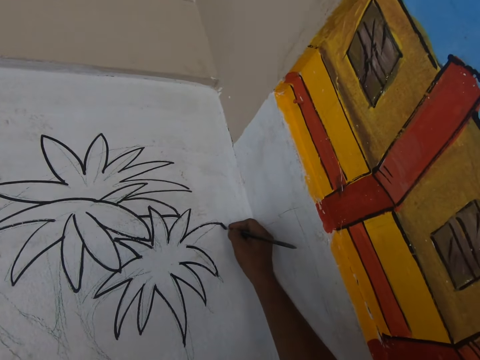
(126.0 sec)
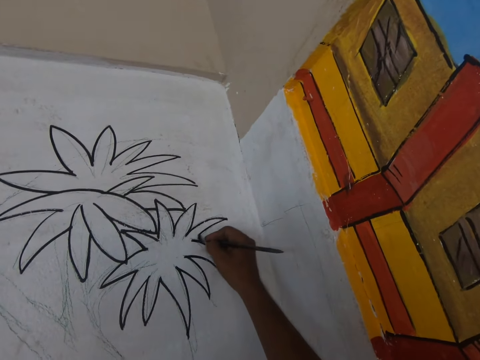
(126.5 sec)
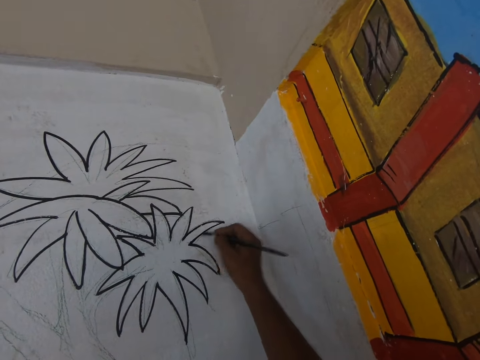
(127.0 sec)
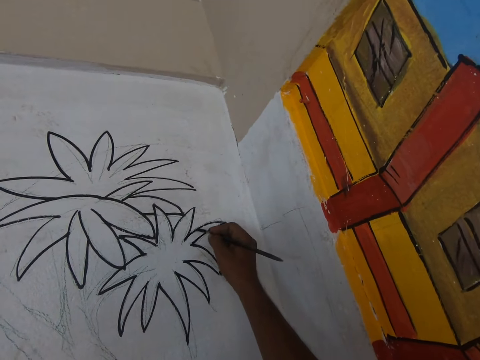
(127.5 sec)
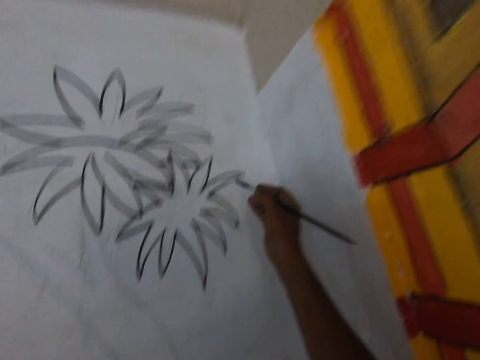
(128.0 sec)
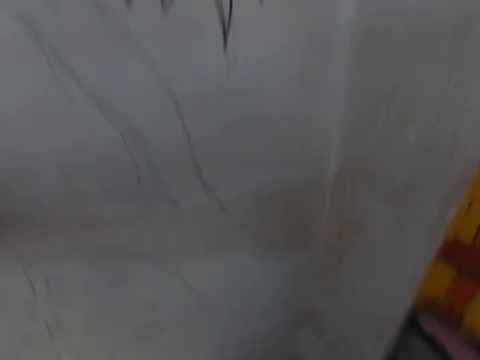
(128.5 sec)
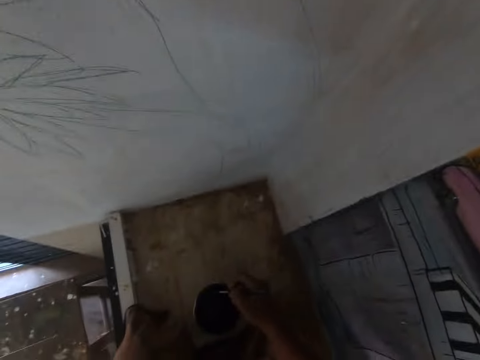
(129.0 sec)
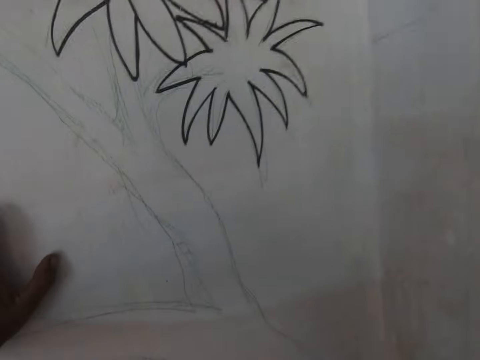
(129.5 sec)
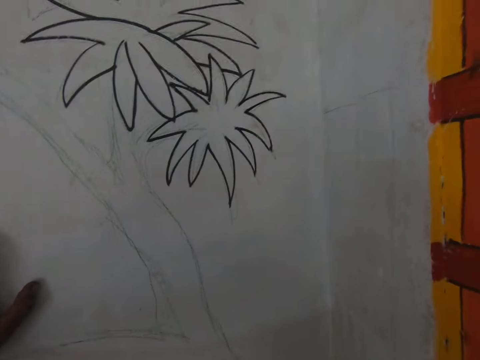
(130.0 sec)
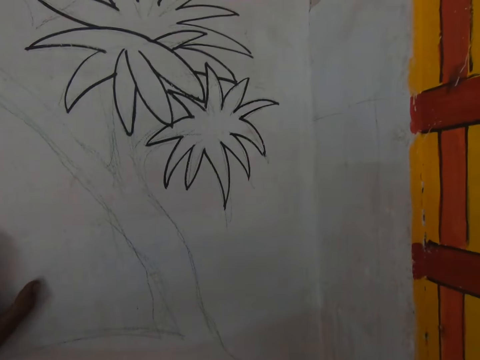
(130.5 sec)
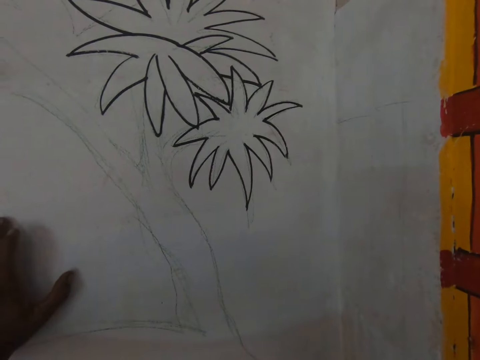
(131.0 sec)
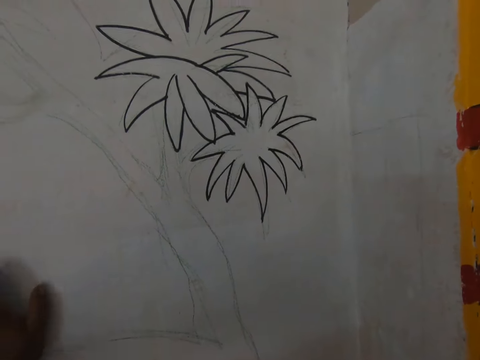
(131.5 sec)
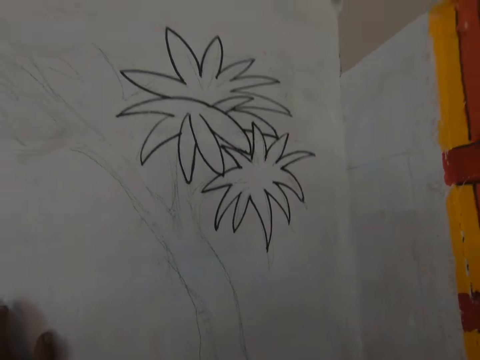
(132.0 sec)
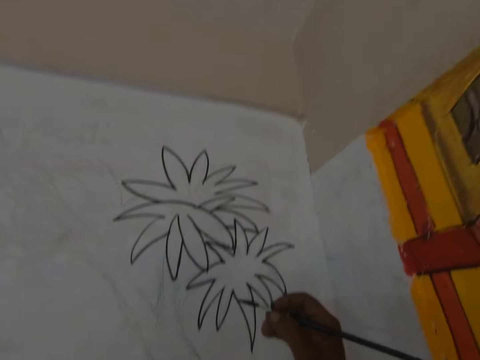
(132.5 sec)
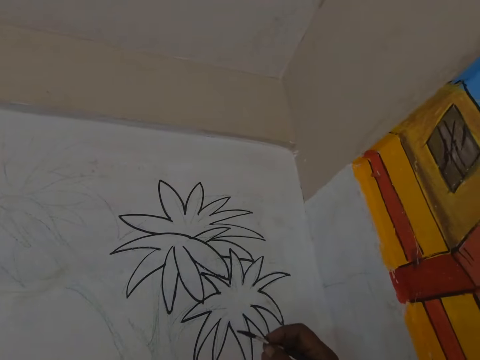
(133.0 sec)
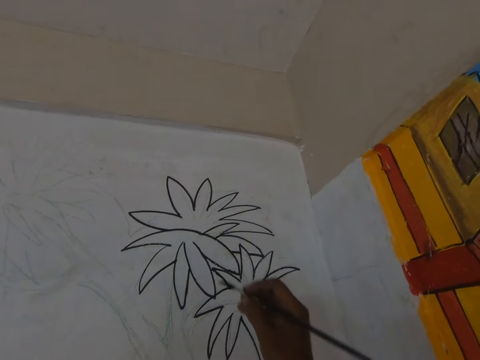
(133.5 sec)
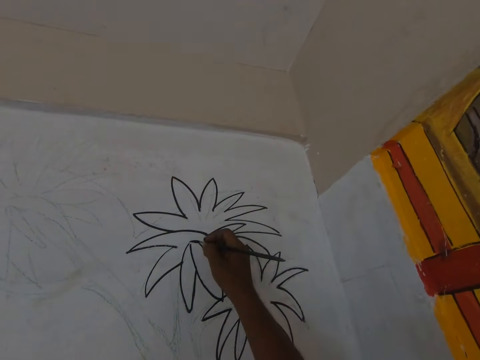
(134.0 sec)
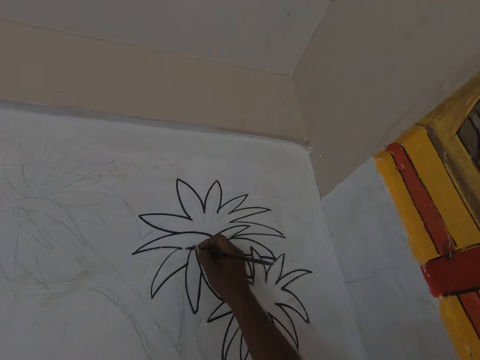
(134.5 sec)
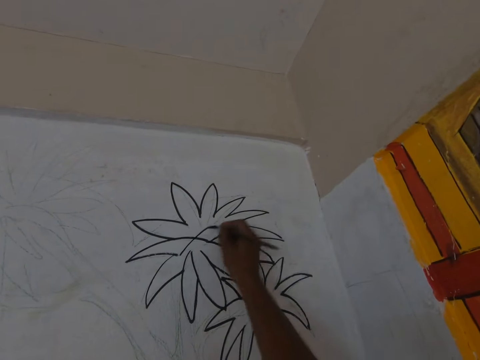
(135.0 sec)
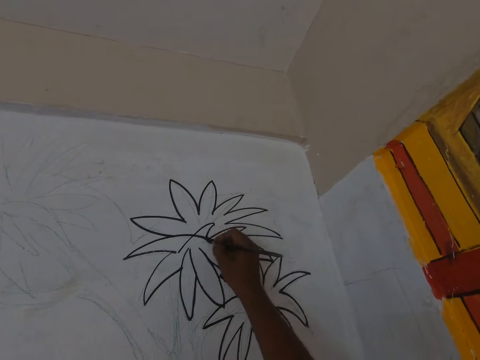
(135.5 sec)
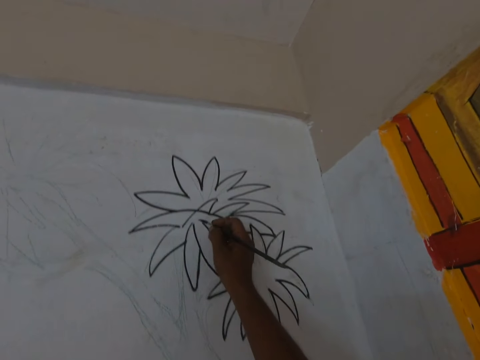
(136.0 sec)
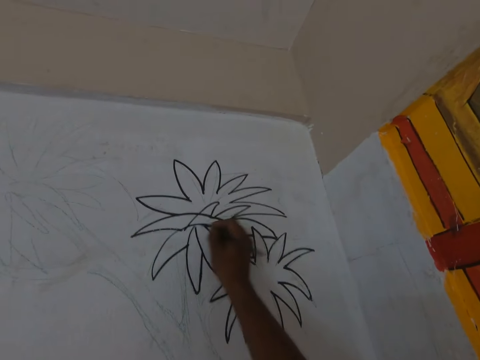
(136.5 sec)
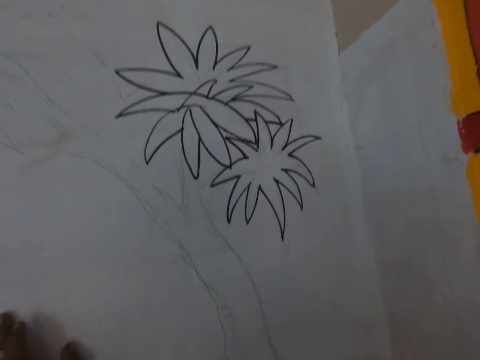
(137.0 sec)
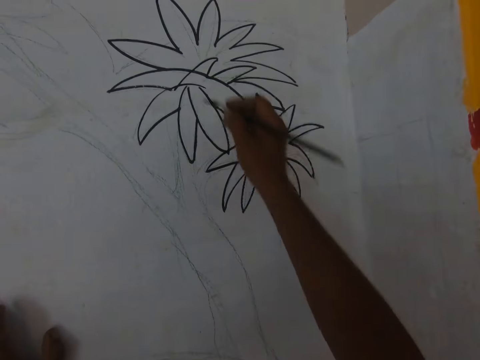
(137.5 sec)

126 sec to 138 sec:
The camera wearer dips the paint brush in the can of paint. They talk to a man. They stare at the wall. They stare at the wall again. They paint a drawing on the wall with the paint brush.

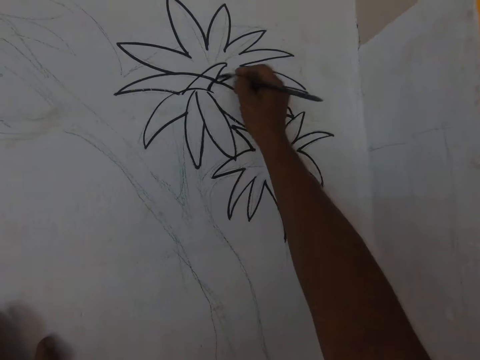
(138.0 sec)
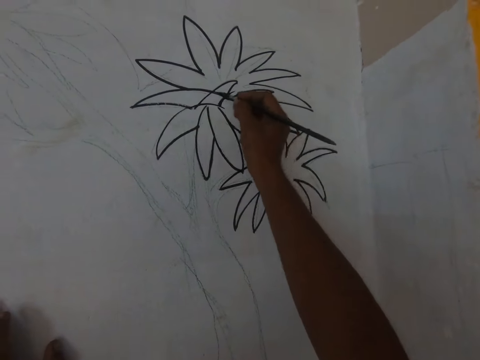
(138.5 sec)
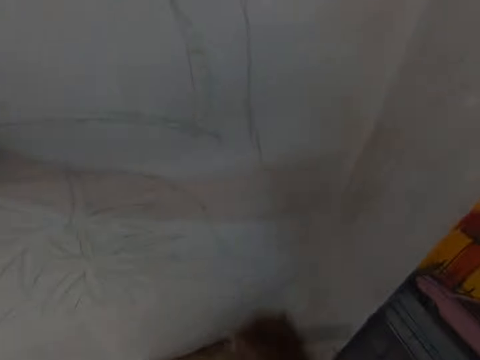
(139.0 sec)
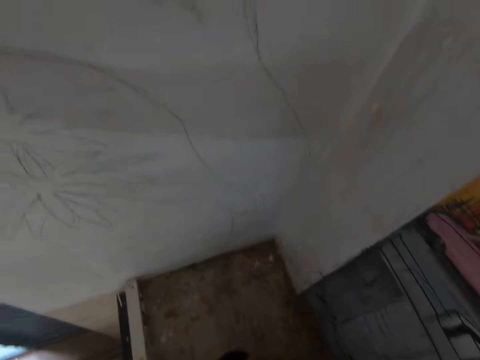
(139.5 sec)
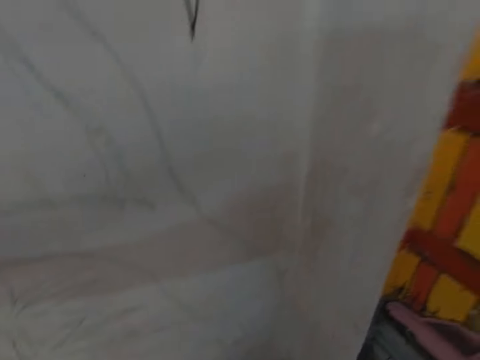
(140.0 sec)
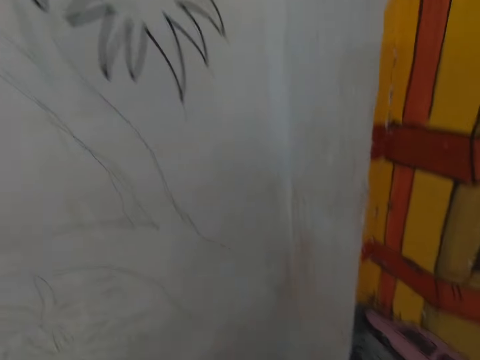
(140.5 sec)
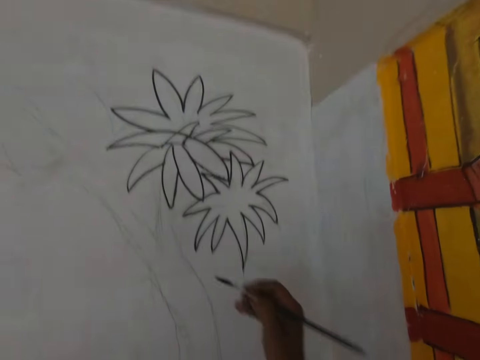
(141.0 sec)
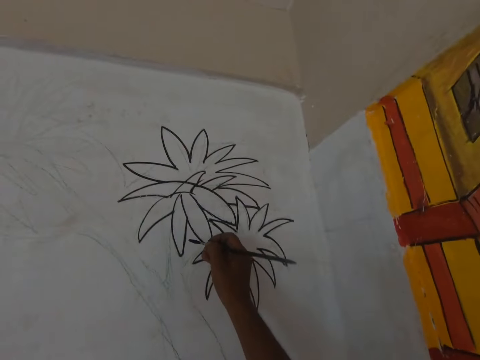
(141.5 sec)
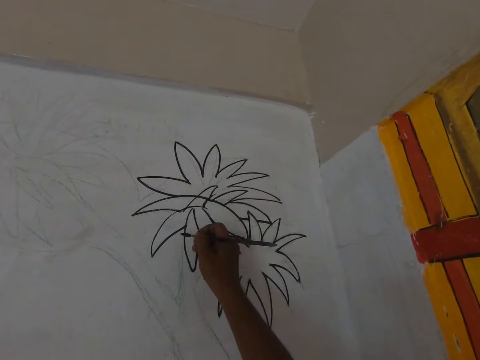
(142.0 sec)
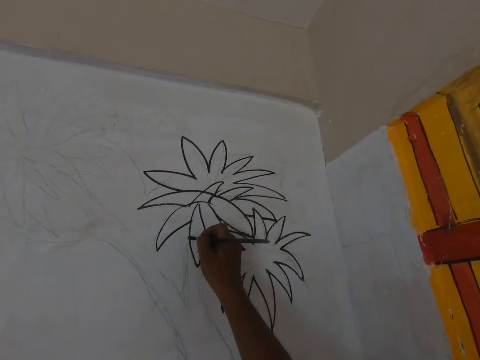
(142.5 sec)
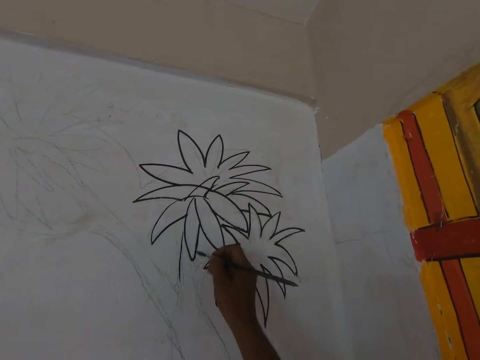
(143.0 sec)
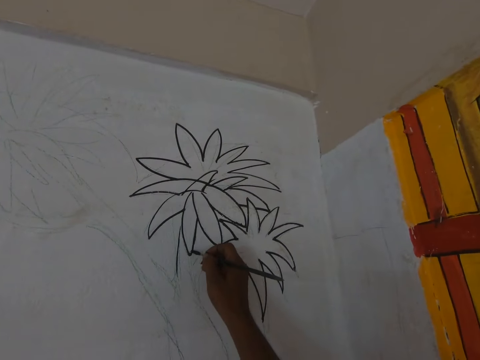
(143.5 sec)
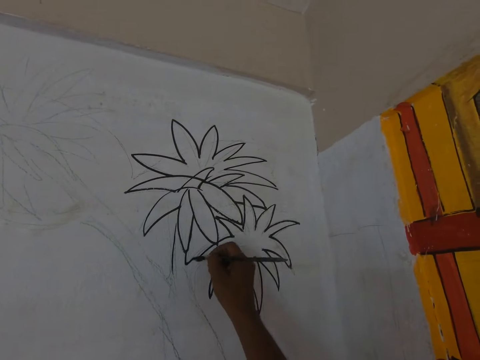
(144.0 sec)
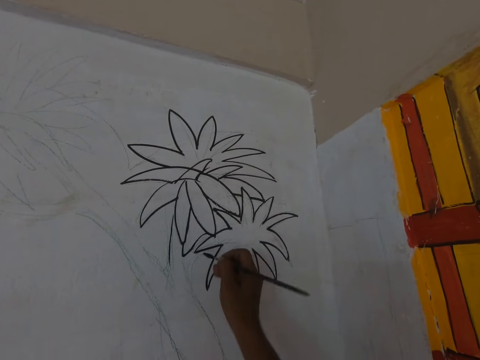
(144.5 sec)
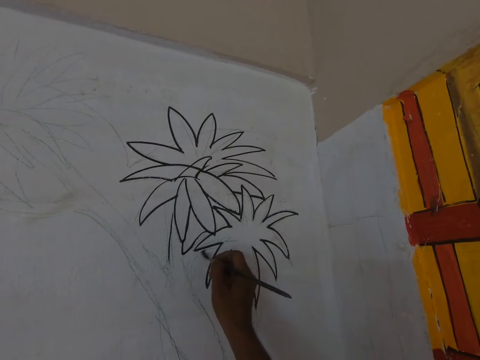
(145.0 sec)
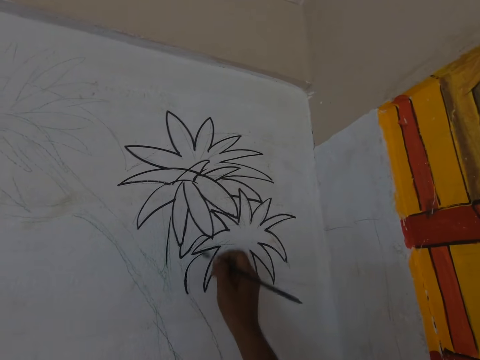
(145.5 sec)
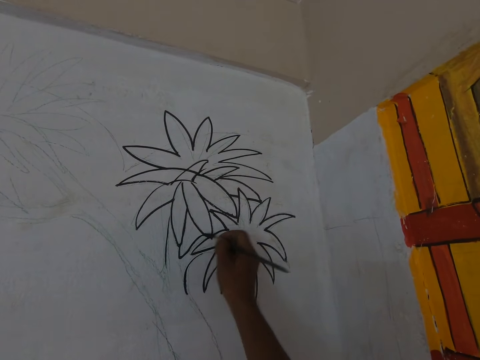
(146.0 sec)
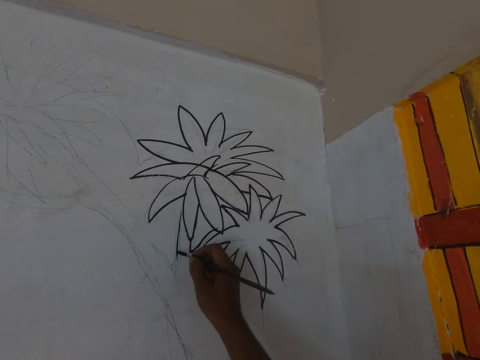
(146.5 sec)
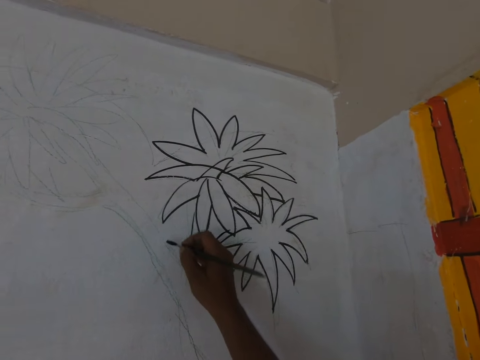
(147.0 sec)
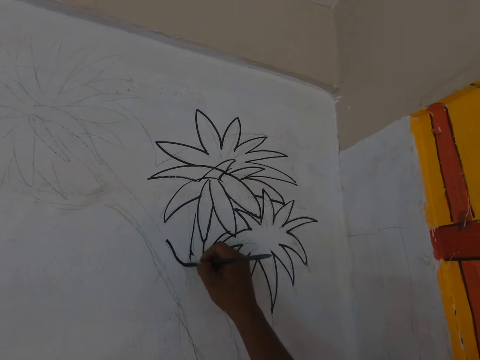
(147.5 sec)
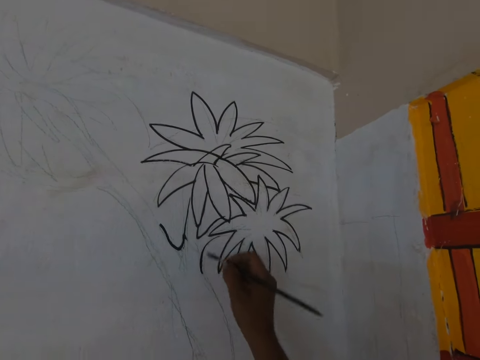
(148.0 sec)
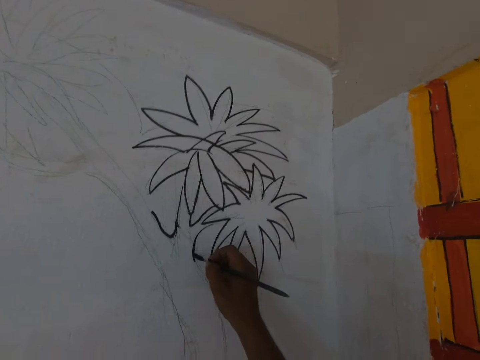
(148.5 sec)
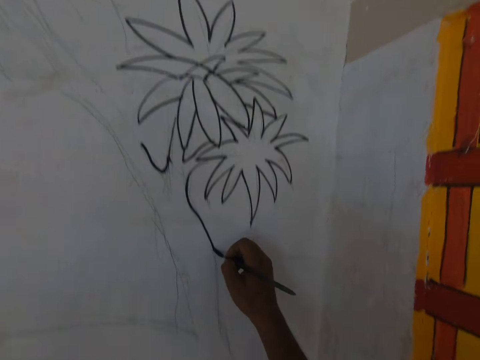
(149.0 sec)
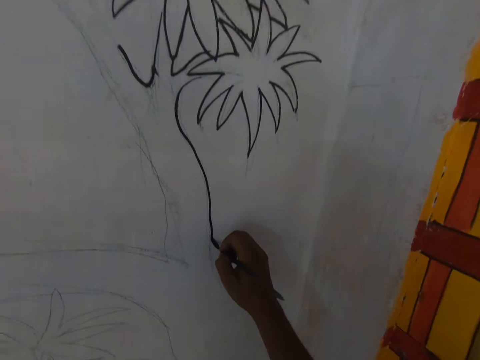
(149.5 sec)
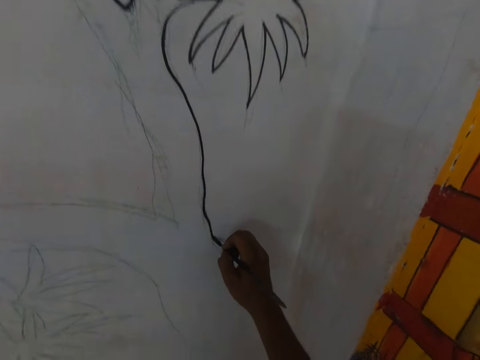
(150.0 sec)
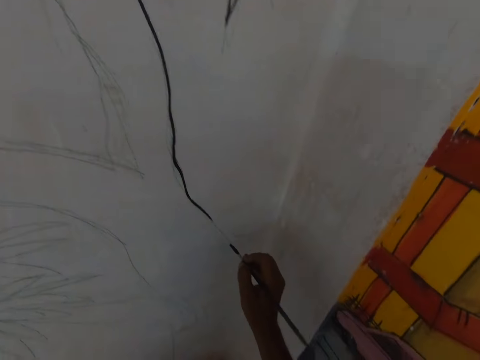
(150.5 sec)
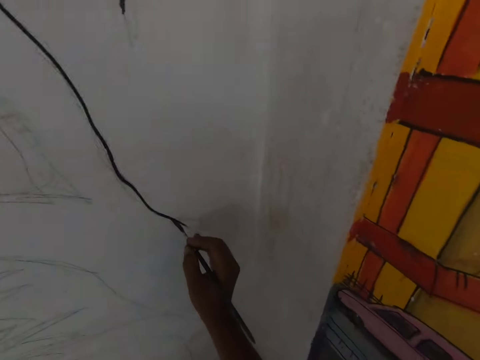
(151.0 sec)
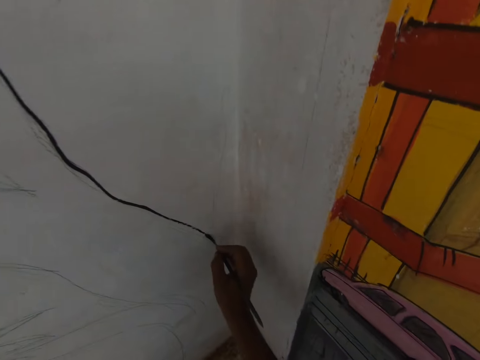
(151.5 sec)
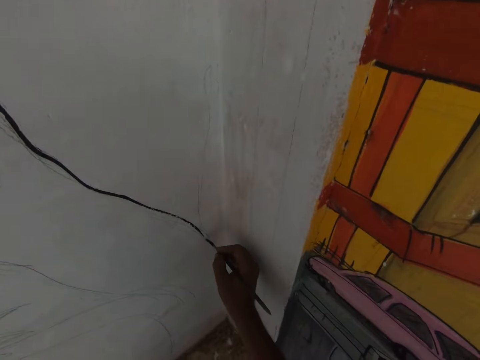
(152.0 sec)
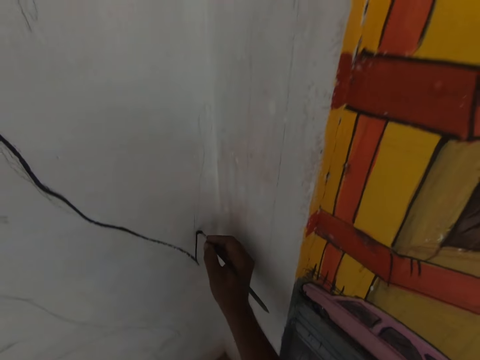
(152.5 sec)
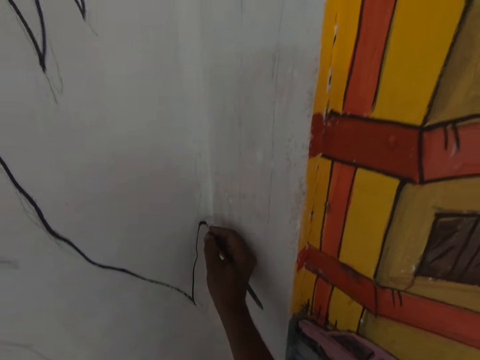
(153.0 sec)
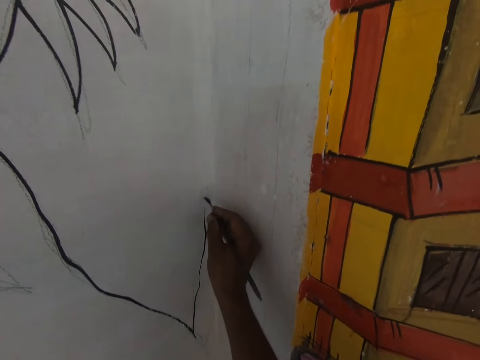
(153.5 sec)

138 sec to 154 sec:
The camera wearer dips the paint brush in the can of paint. They paint a drawing on the wall with the paint brush.
